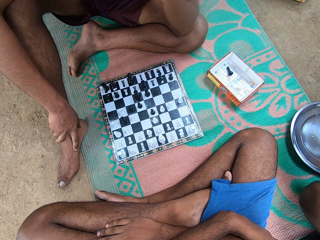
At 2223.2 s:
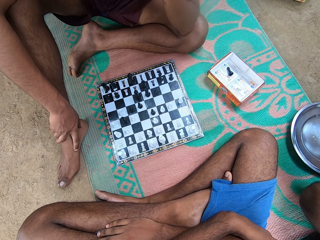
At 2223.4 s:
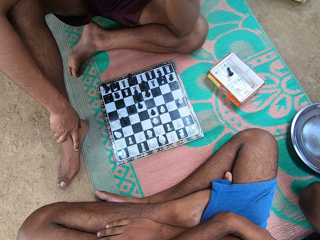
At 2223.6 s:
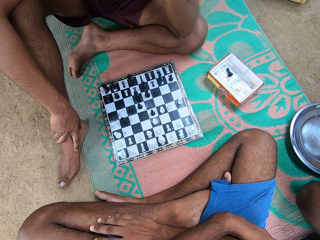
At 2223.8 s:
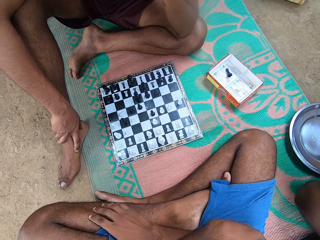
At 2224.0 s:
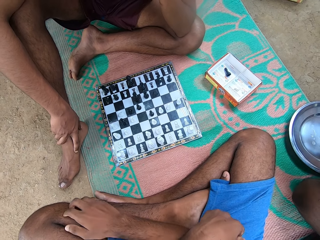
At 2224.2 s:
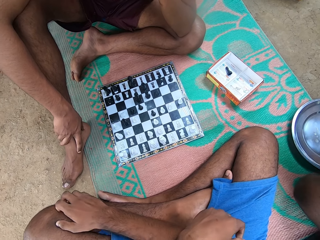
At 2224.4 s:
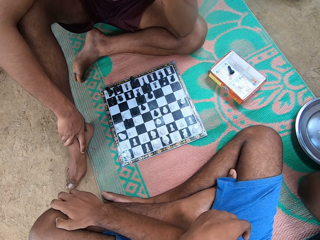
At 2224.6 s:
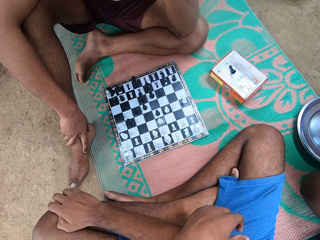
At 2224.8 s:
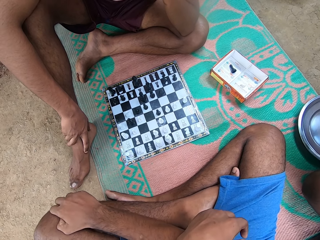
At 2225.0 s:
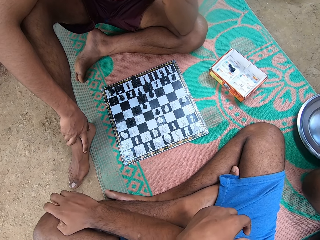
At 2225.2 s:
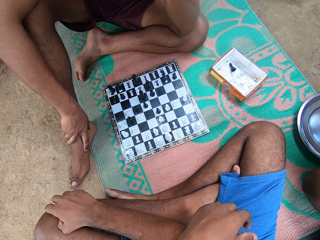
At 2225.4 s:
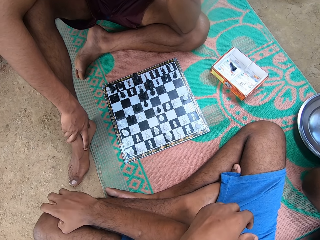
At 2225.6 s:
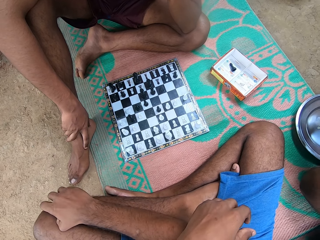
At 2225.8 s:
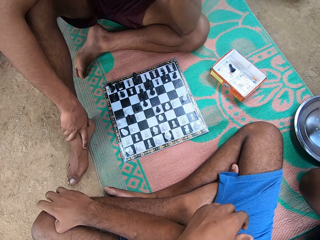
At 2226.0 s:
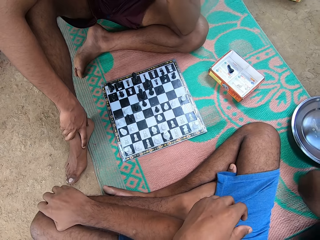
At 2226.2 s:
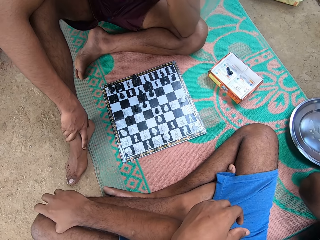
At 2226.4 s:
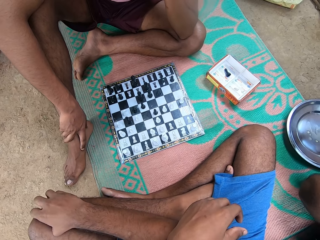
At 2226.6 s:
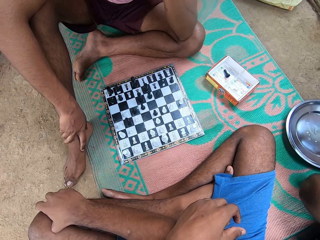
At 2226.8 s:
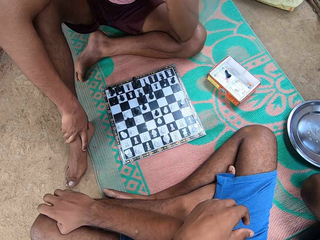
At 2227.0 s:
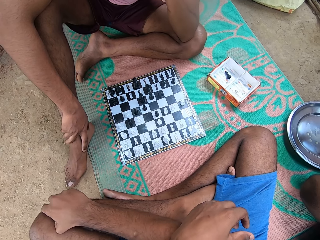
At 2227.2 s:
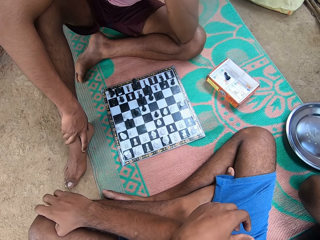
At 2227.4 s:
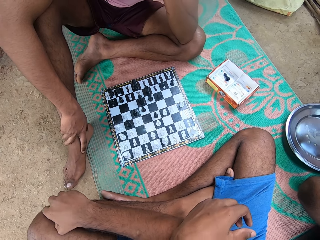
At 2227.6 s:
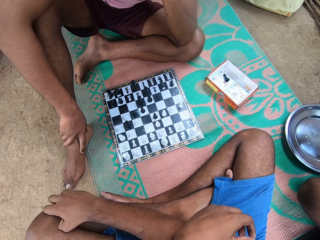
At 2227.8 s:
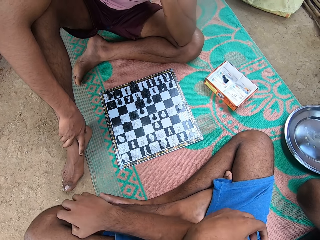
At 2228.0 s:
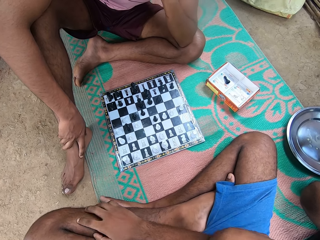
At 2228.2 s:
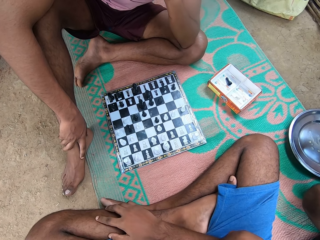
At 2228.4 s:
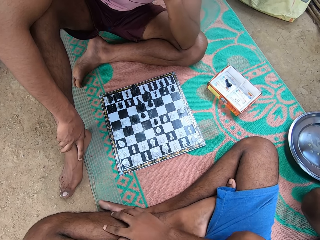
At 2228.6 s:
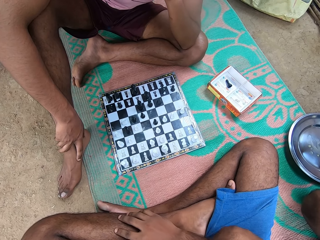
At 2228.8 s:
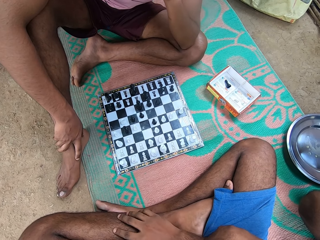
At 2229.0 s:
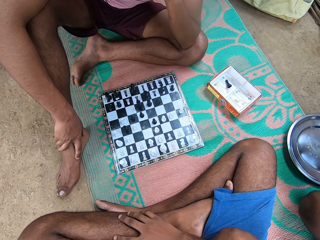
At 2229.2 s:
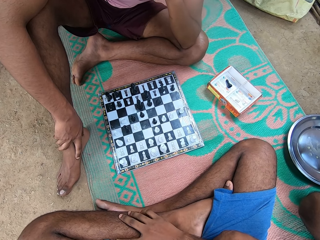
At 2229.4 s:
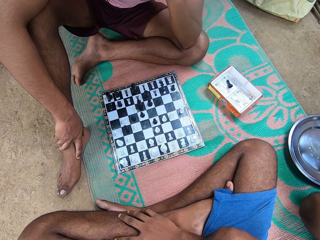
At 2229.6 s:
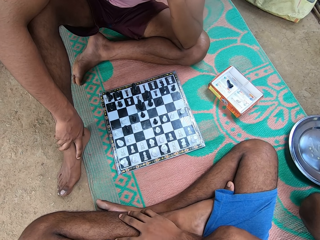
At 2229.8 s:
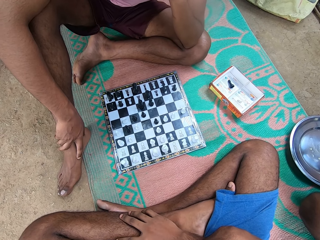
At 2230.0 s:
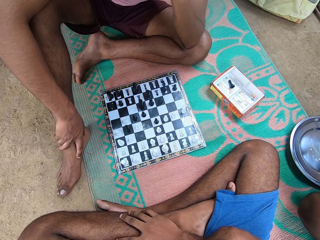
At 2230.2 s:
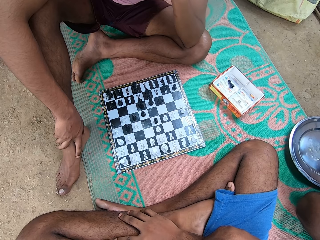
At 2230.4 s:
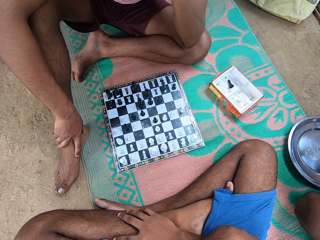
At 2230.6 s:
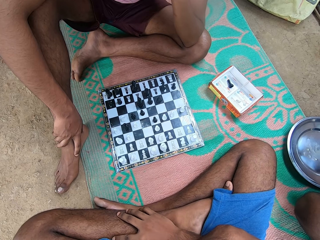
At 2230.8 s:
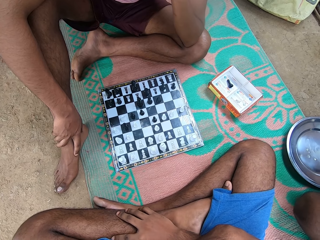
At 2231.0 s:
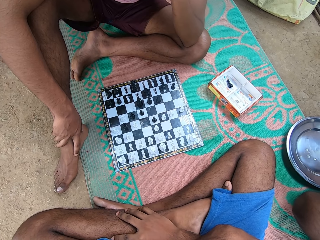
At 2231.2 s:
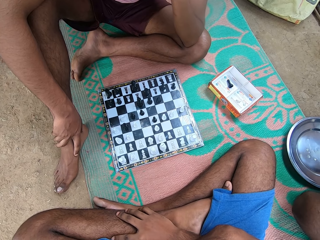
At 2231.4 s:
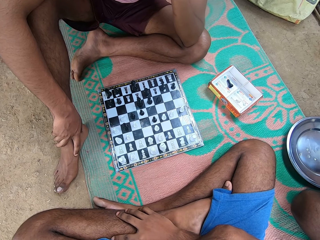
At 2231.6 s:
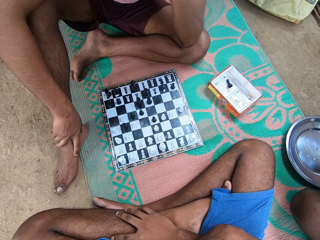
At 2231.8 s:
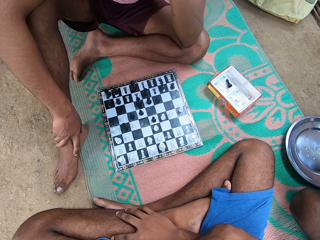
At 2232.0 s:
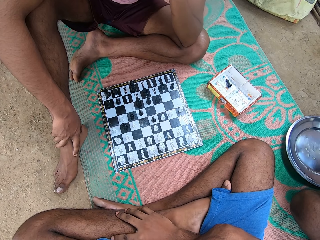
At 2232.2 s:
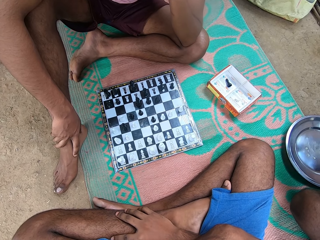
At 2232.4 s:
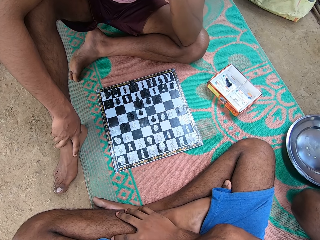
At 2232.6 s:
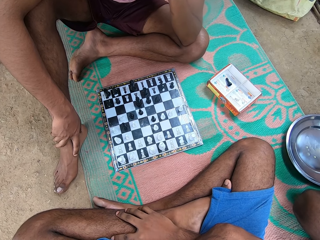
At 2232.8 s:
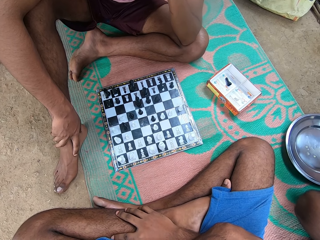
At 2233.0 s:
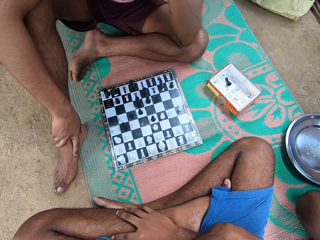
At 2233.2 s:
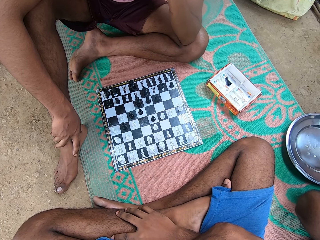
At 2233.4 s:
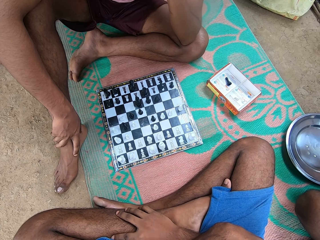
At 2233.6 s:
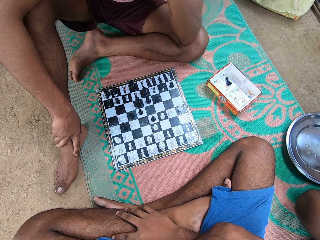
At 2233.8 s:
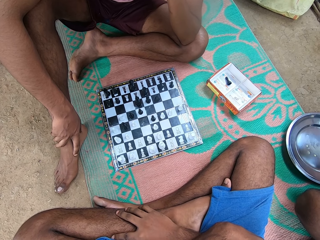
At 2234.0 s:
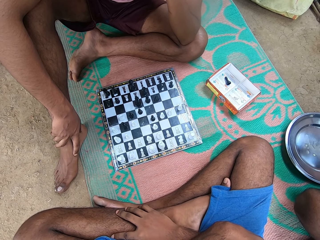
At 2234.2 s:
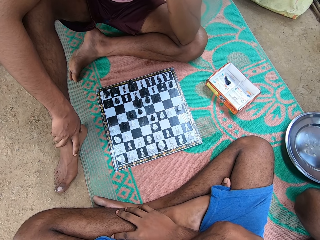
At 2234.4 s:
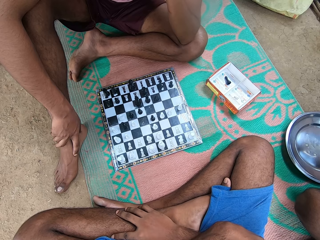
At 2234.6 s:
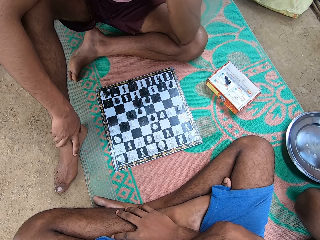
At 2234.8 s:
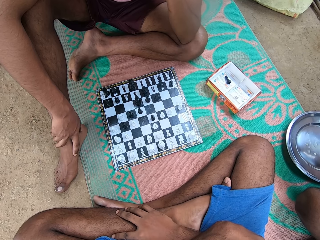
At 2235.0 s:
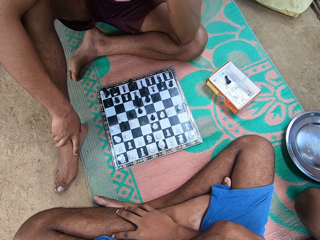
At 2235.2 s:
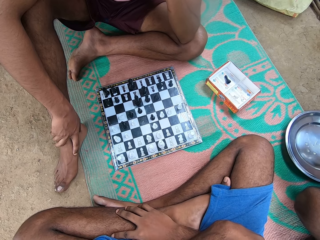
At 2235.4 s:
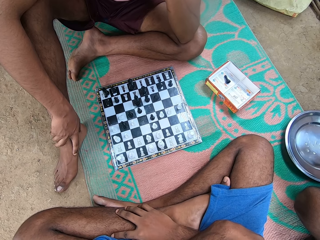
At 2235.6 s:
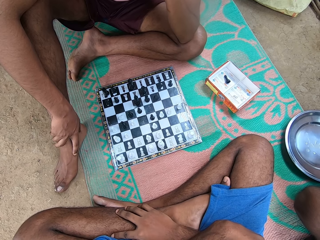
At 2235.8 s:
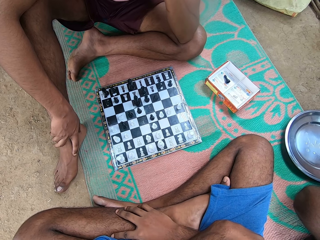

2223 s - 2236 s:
The camera wearer scratches his knee. He looks at the chessboard.

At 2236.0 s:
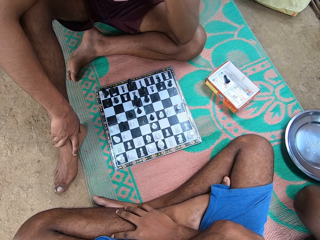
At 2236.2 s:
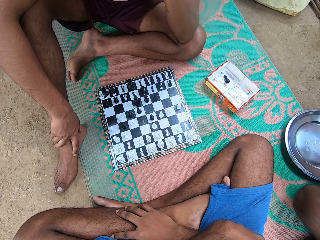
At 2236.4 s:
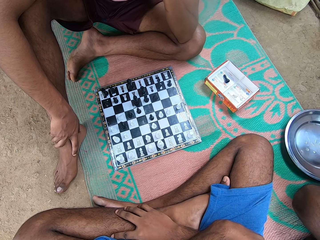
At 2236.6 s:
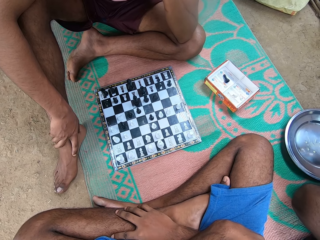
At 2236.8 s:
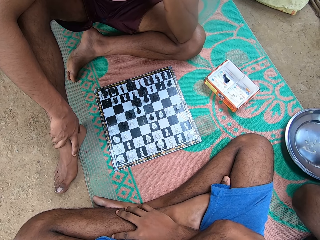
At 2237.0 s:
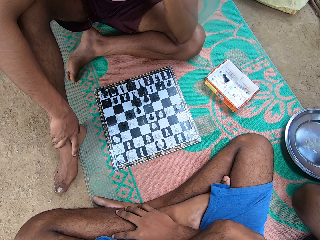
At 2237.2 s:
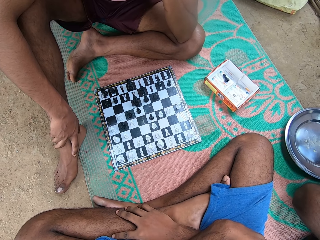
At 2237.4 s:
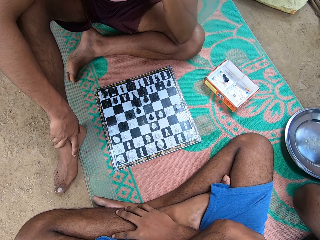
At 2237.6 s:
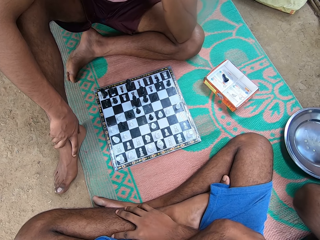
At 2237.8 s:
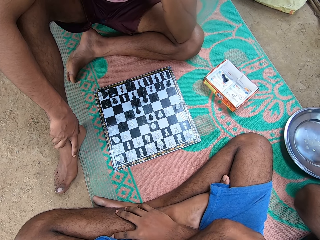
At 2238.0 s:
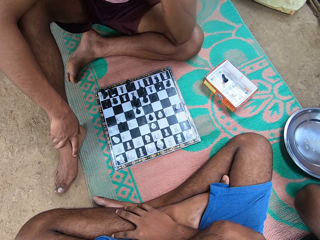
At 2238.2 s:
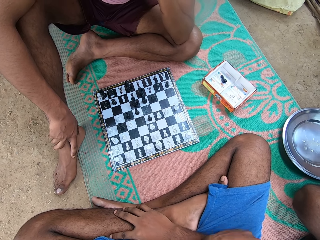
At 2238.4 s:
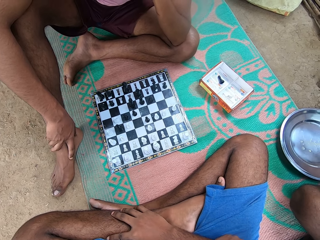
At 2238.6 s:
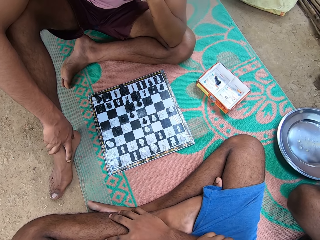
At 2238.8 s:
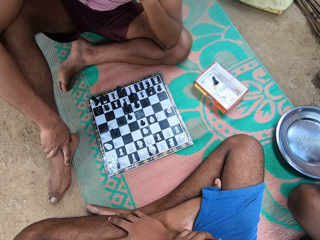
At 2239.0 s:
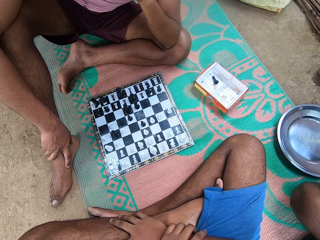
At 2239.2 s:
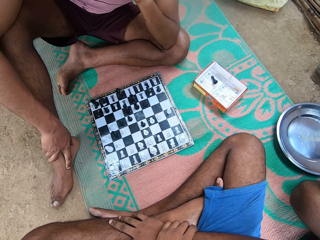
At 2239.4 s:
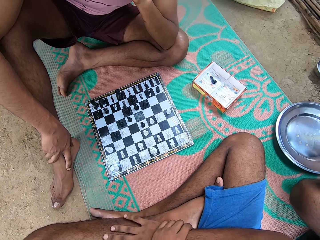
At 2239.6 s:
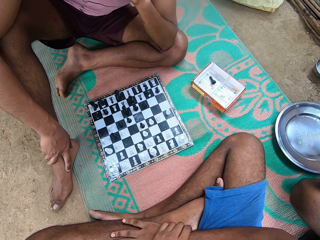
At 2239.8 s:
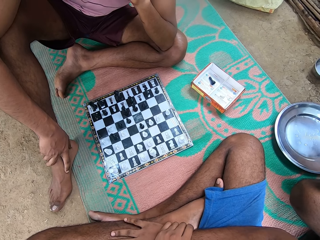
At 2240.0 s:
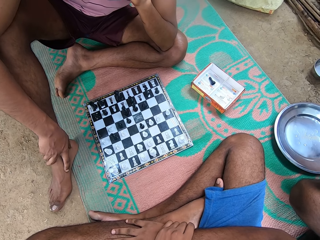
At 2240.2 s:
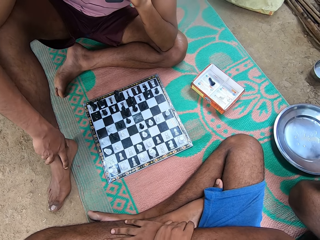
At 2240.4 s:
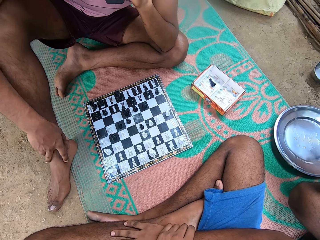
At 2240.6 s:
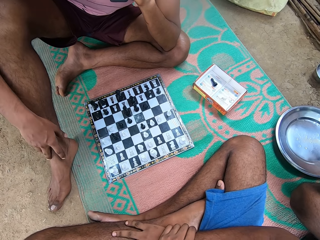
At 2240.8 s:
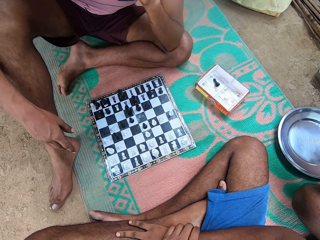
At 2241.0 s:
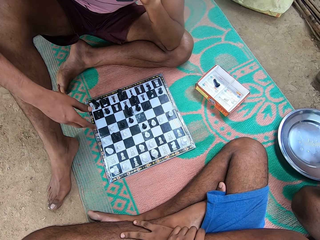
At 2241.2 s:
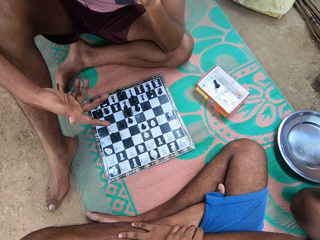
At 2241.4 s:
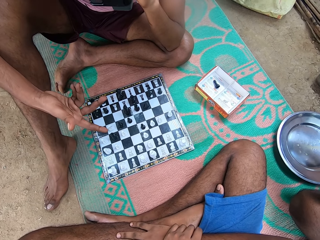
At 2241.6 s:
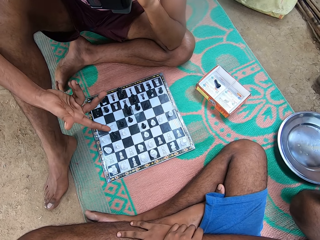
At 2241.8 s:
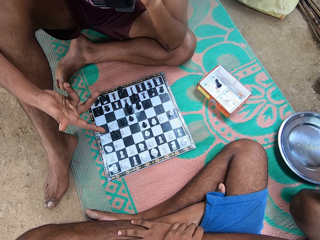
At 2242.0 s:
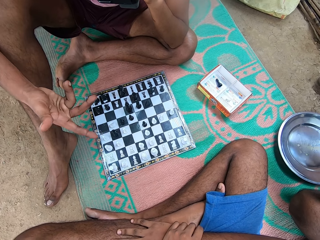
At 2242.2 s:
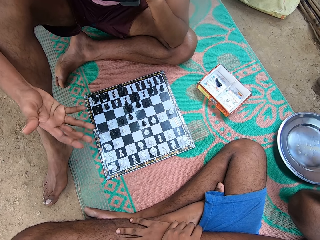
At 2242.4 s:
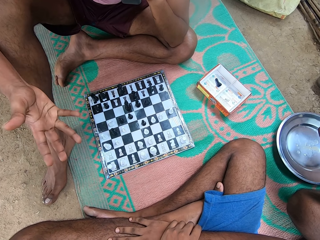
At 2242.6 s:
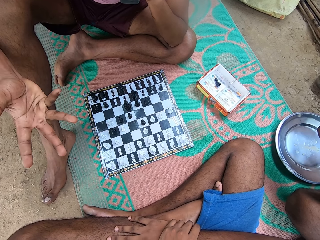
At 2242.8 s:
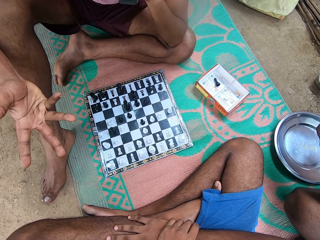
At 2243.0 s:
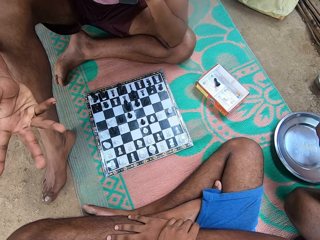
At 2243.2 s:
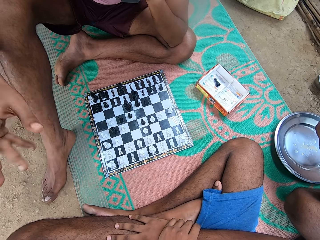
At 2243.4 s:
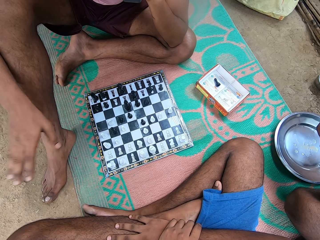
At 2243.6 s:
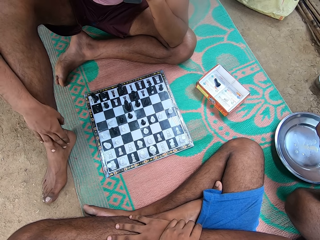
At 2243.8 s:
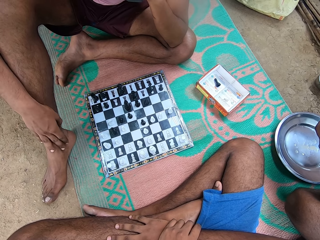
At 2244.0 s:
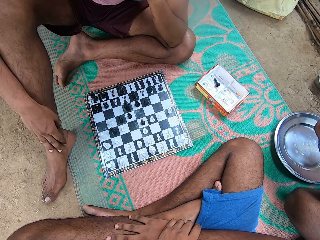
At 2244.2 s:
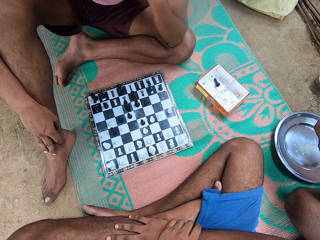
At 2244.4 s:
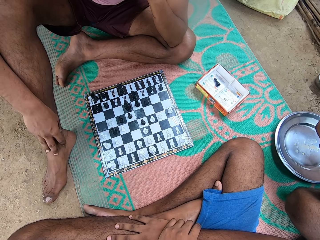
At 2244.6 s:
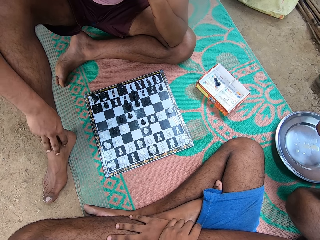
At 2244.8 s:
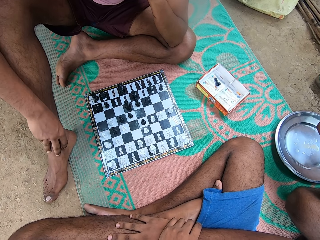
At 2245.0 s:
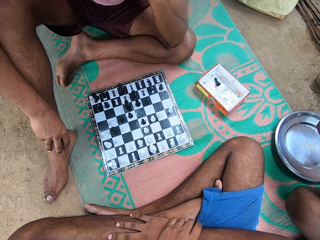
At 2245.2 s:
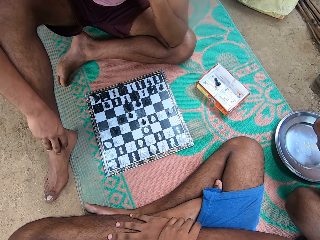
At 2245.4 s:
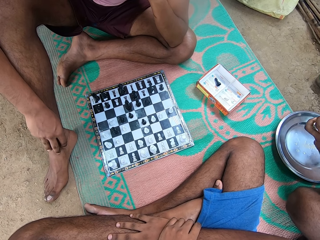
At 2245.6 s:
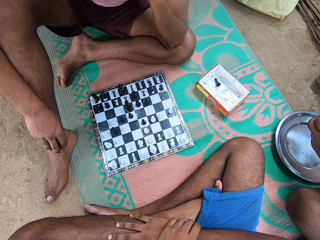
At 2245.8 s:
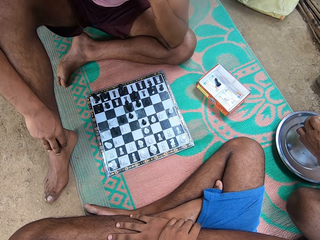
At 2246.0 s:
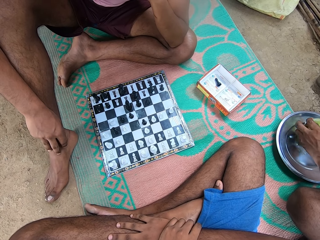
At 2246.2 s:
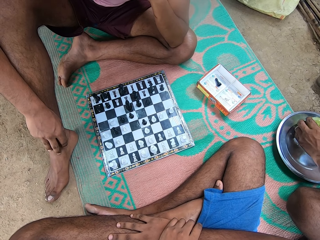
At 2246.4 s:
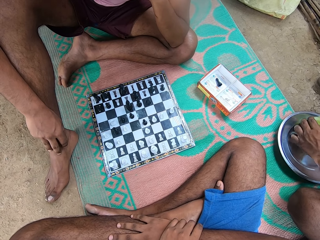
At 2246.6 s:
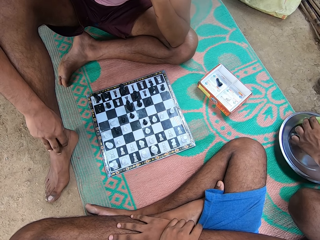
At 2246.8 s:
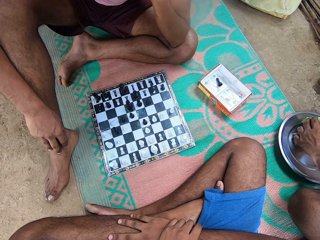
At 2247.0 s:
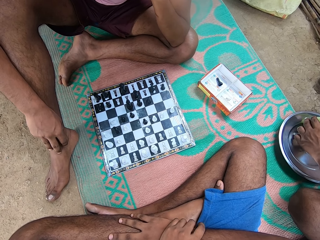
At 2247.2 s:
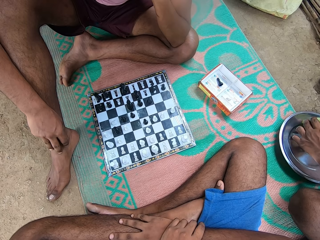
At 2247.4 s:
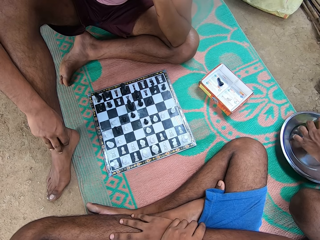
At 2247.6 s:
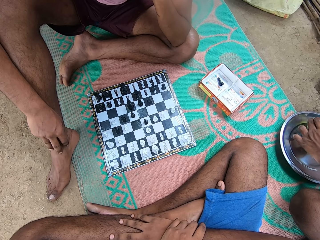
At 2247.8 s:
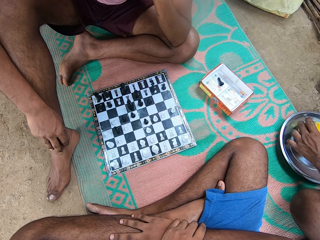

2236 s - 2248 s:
A man moves his hand. Another man puts a mango on the plate.
